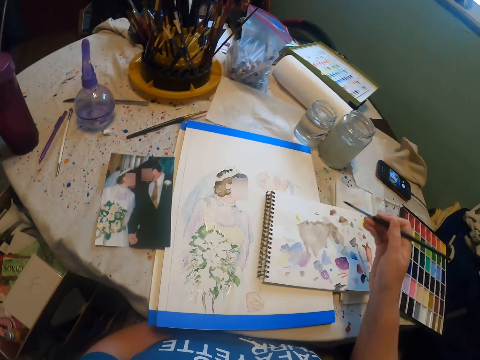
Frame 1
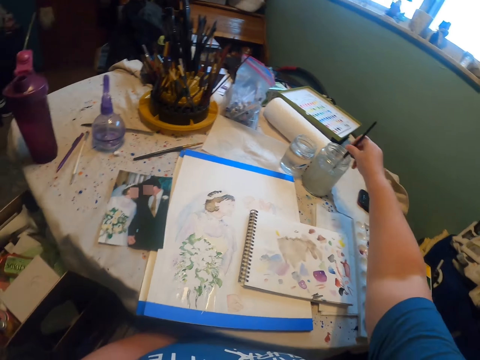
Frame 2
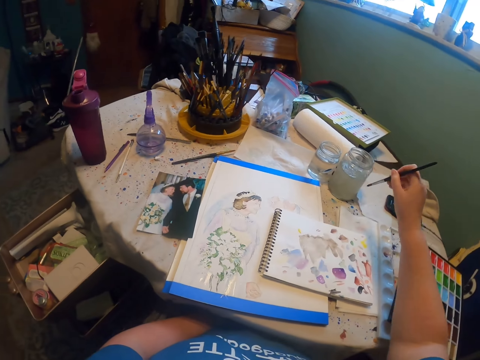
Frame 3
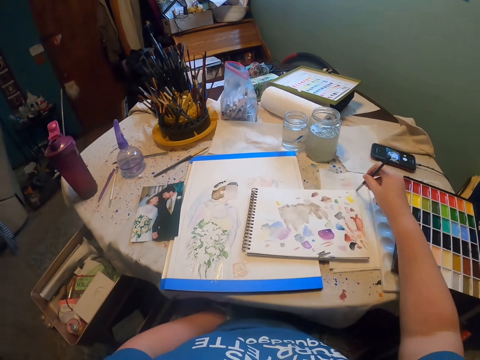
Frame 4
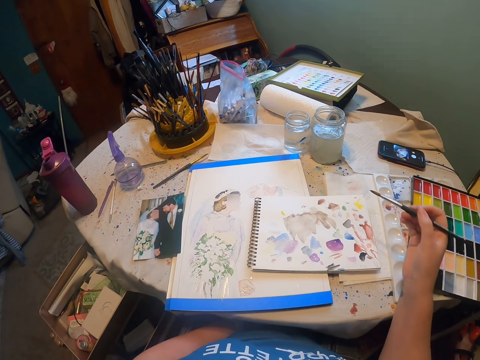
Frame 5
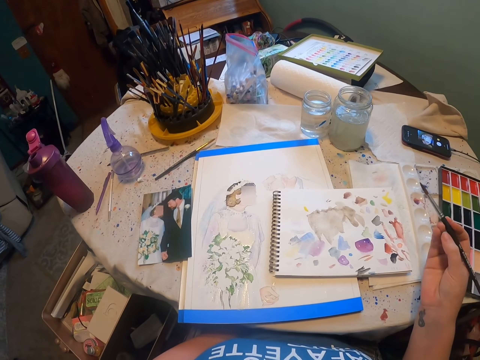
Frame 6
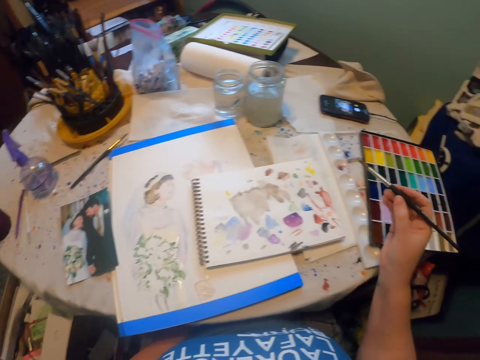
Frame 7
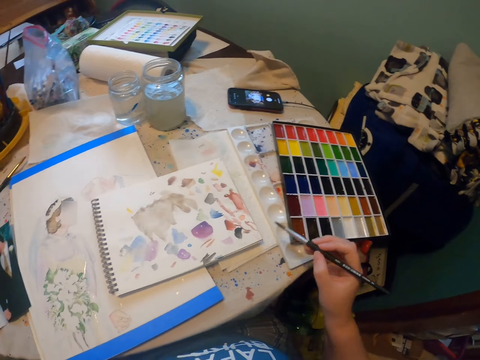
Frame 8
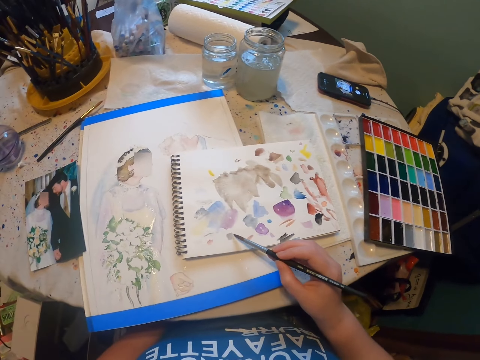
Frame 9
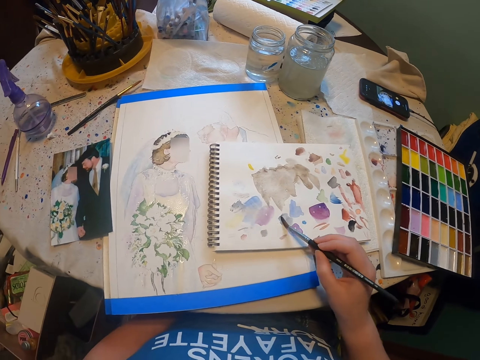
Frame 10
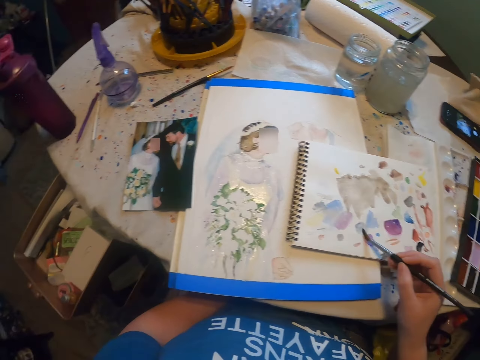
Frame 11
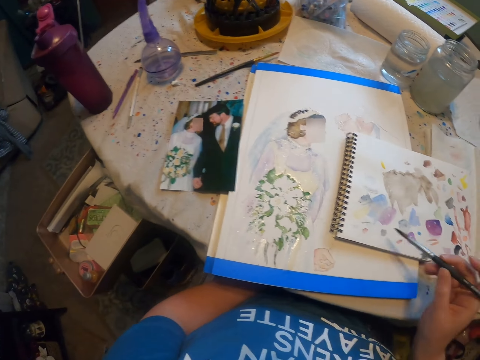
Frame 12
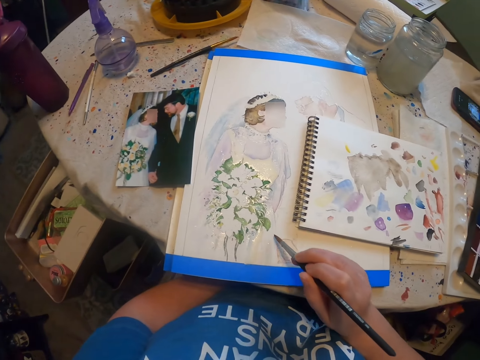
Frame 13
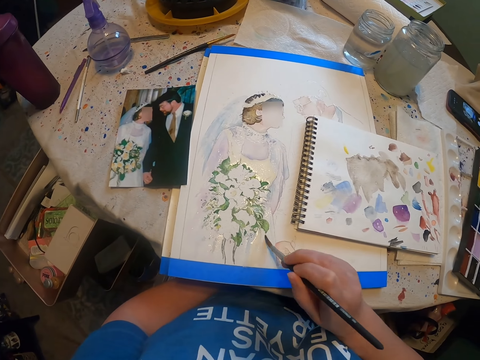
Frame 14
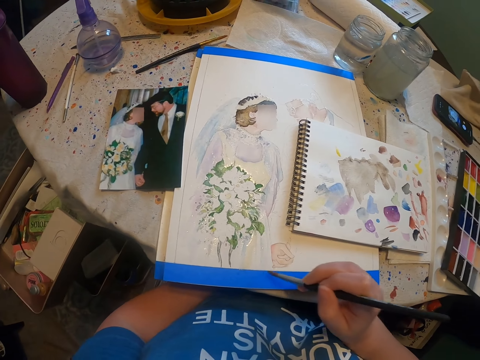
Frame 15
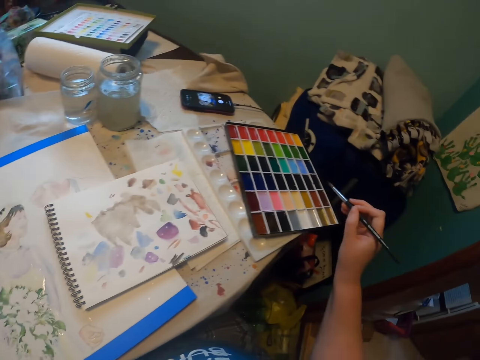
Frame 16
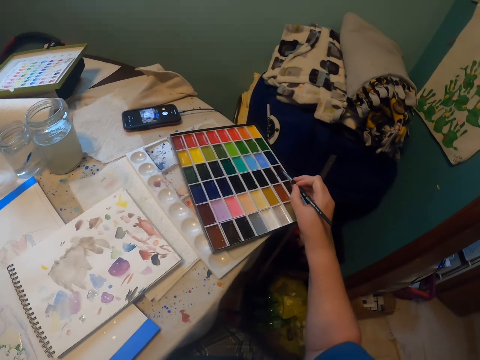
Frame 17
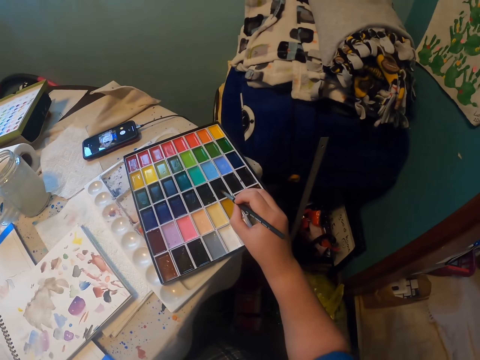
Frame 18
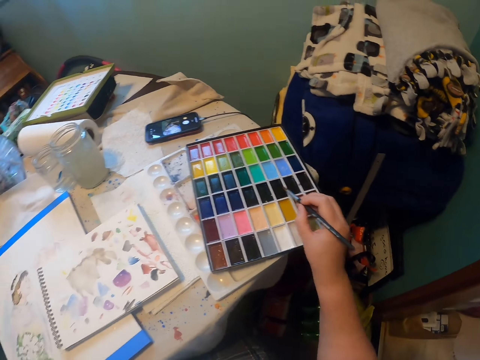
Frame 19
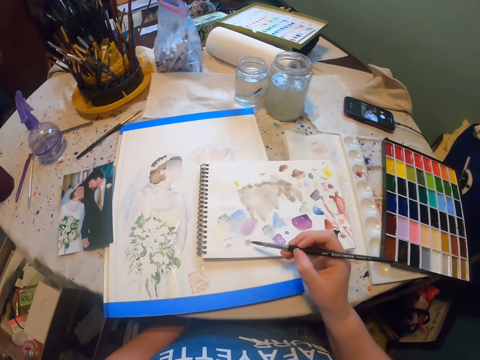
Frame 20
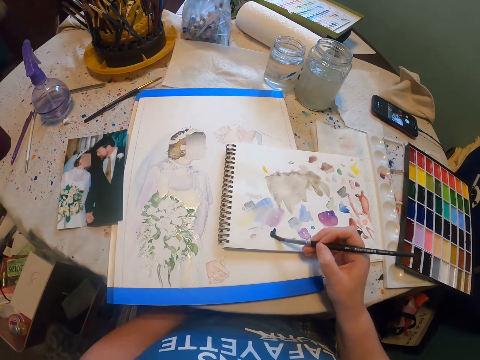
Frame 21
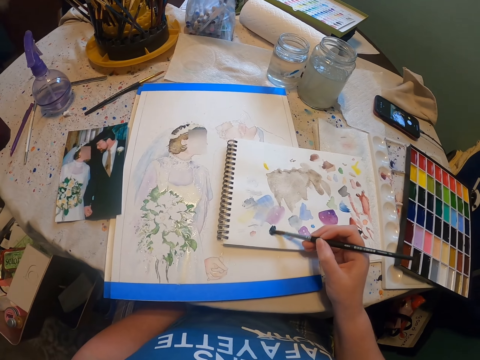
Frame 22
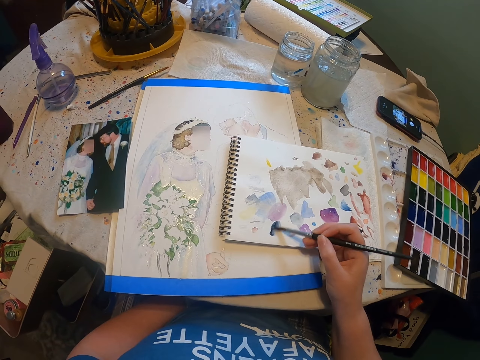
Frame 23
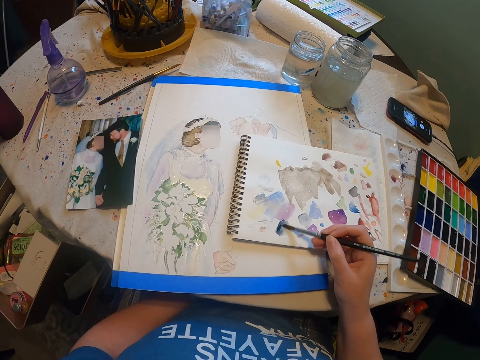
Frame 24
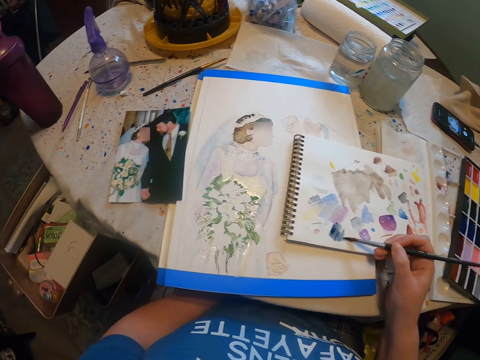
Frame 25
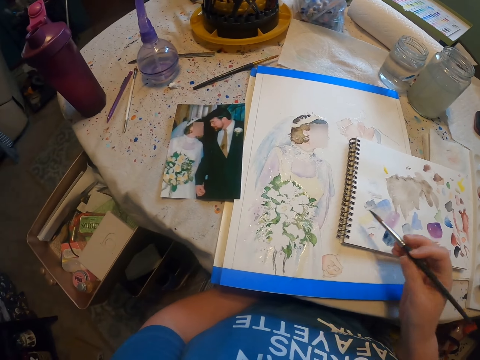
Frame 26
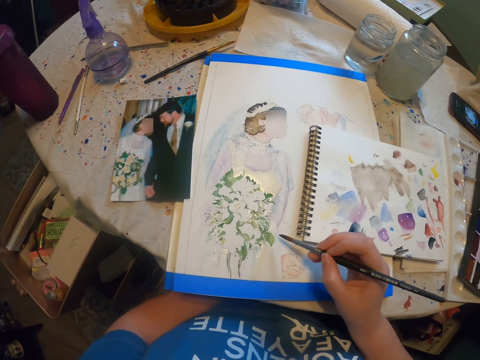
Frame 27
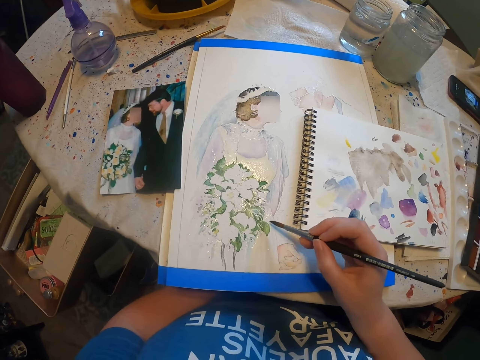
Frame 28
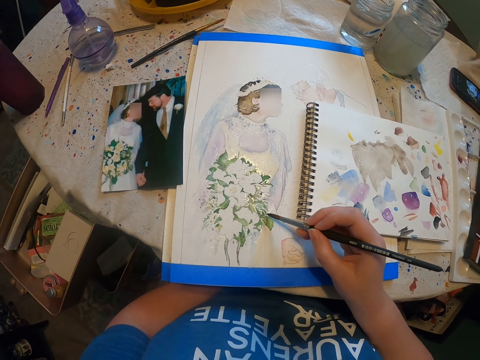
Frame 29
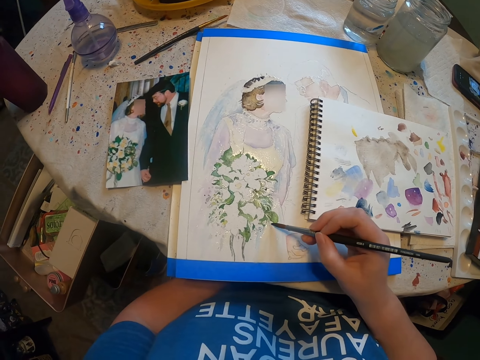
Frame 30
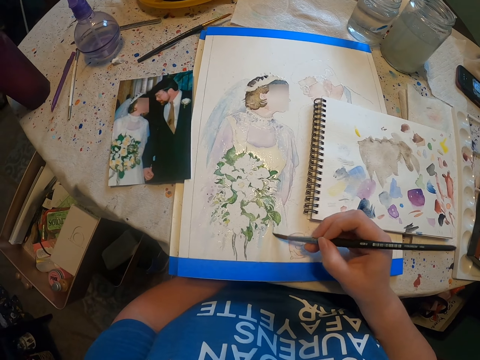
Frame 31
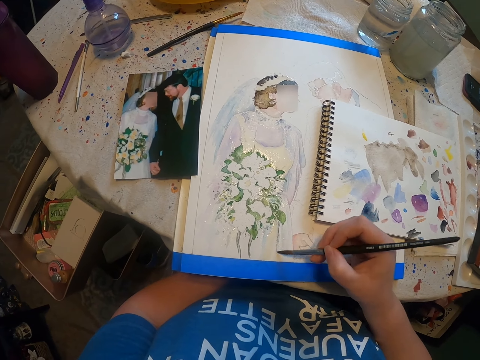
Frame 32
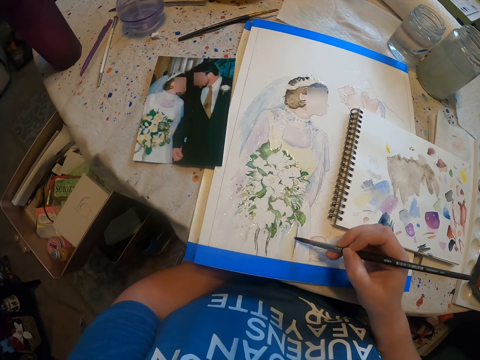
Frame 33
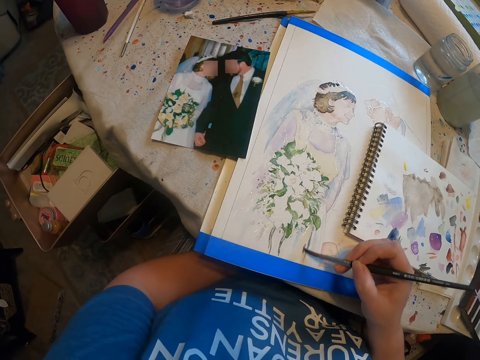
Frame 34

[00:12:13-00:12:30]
The camera wearer rinses a paint brush in a tin. They wipe the paint brush on a tissue paper. They look around a room. They spread paint on a book. They paint a craft paper with the paint brush. They scoop paint from a paint palette. They spread paint on the book. They paint the craft paper with the paint brush.

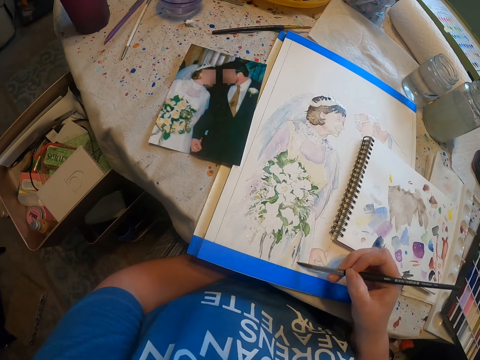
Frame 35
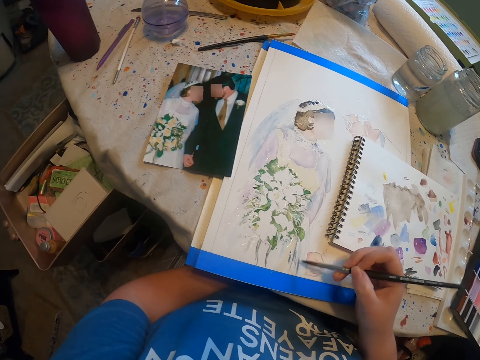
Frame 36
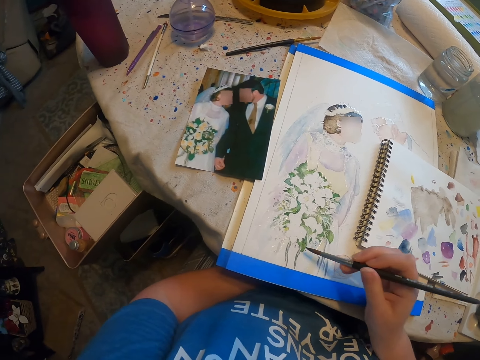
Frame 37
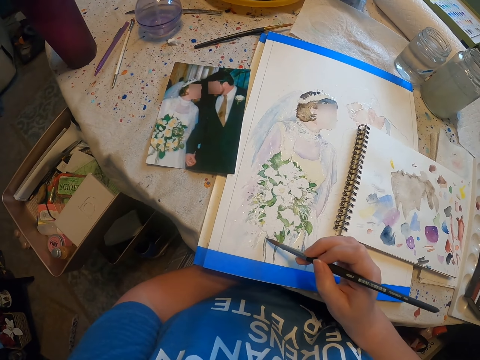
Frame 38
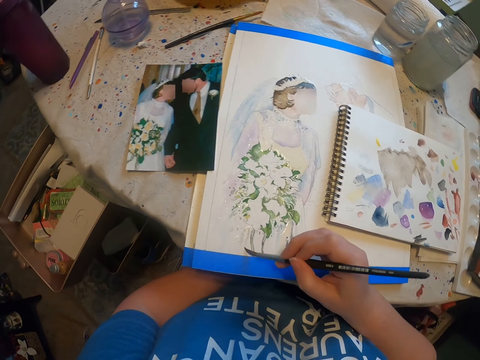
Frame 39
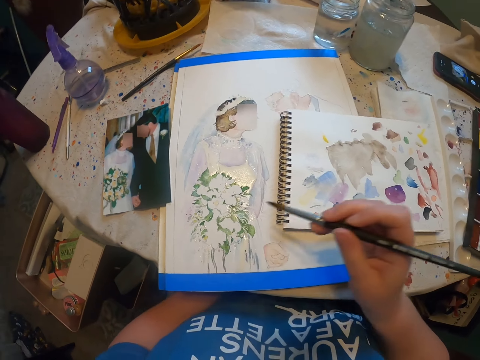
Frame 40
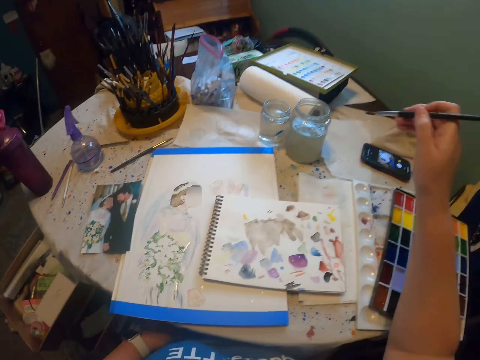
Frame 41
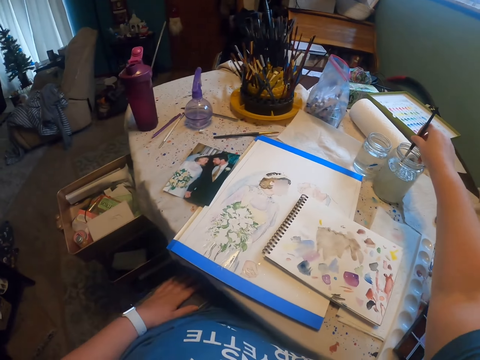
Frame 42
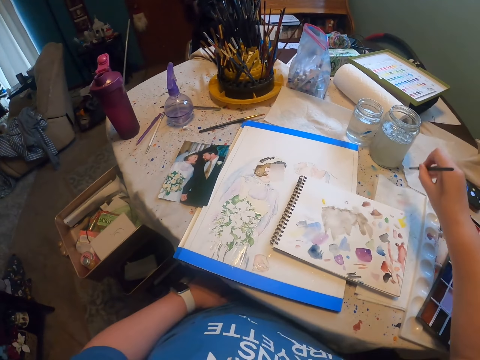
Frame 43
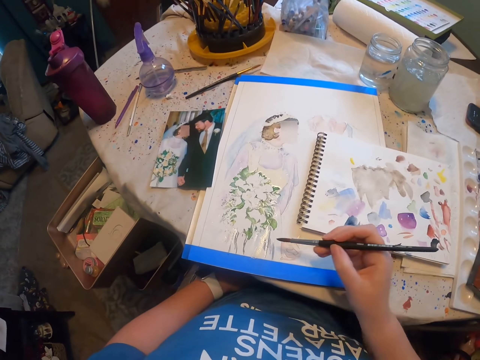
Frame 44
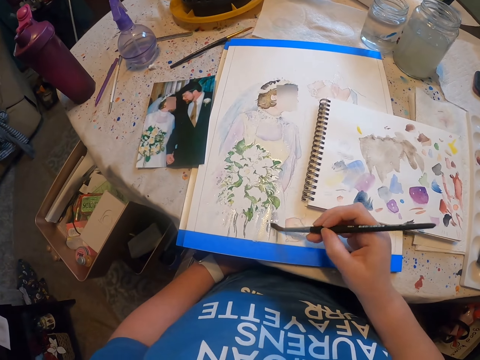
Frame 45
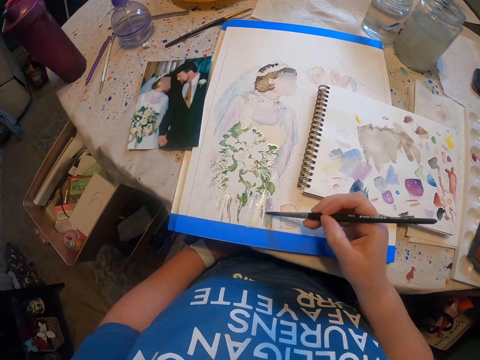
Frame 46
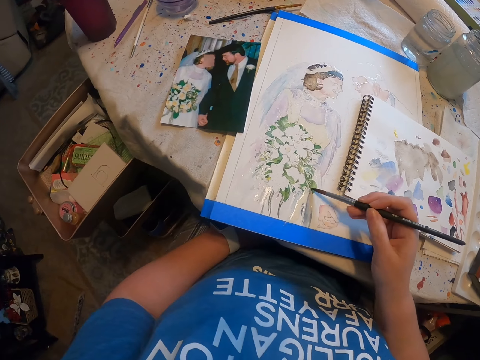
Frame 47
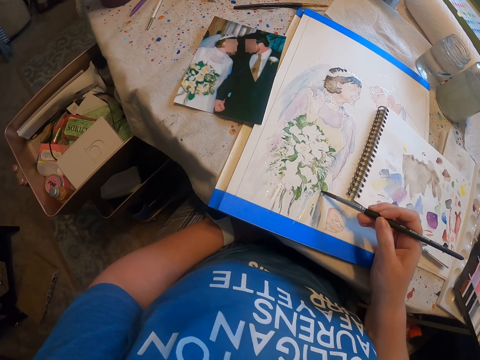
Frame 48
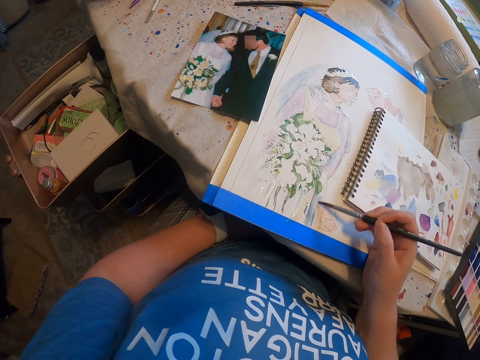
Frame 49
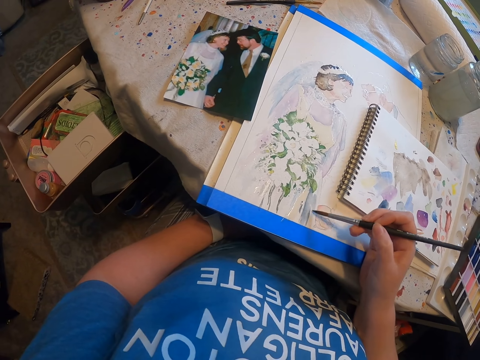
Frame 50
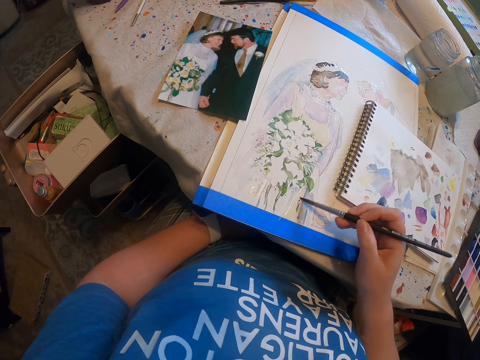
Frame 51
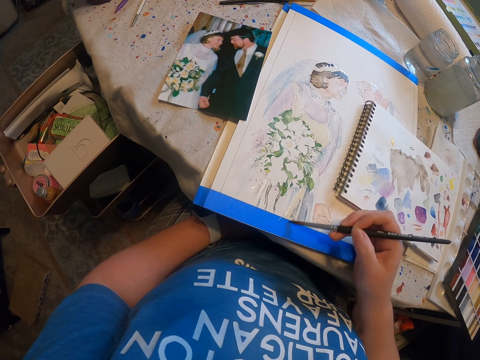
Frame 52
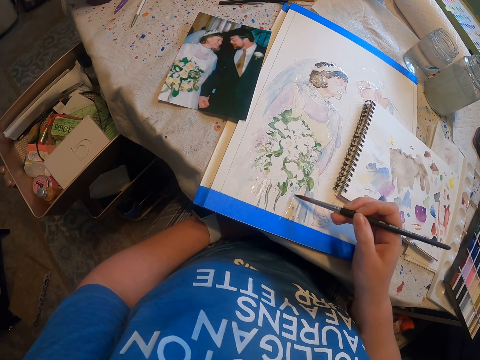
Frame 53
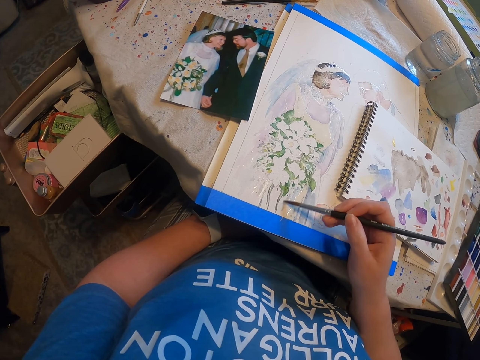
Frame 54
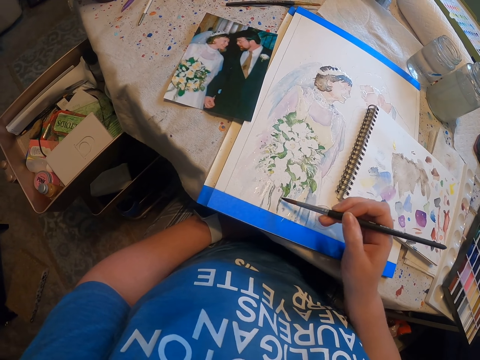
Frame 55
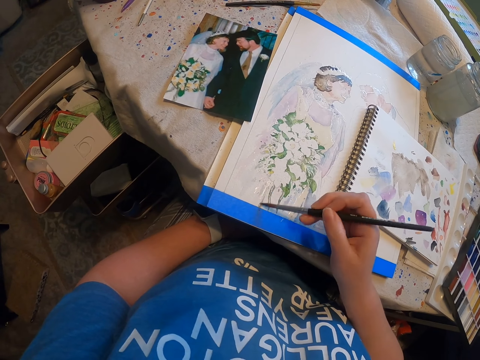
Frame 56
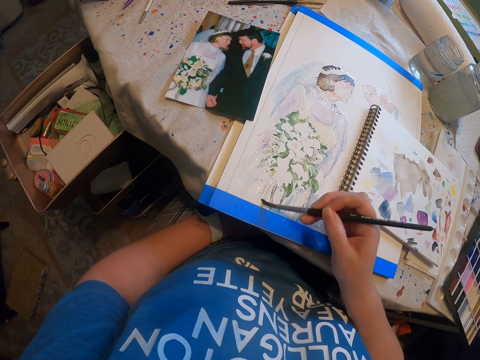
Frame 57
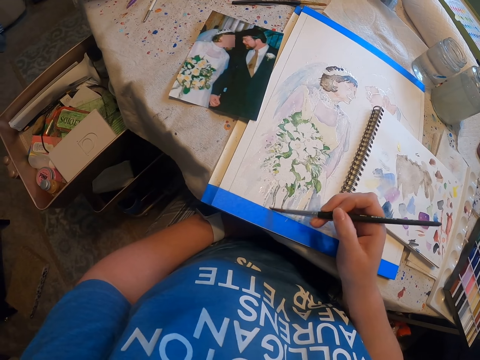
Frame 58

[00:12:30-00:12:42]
The camera wearer rinses a paint brush in a tin. They paint a craft paper with the paint brush.
